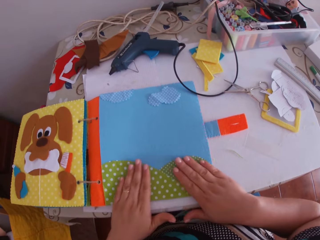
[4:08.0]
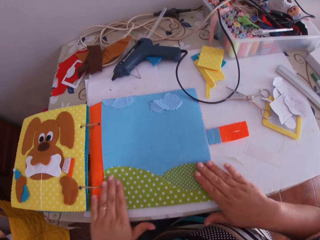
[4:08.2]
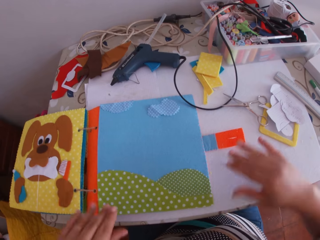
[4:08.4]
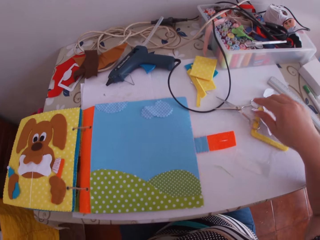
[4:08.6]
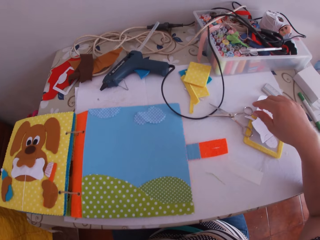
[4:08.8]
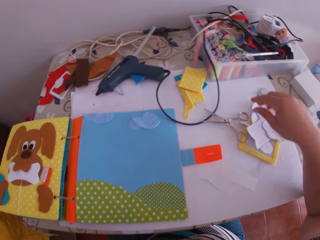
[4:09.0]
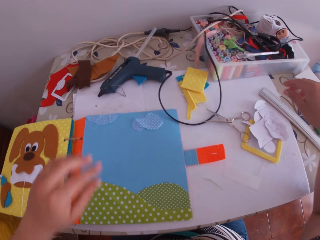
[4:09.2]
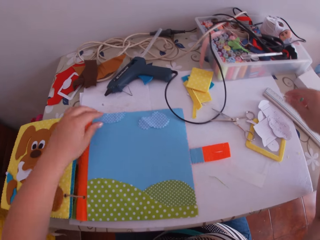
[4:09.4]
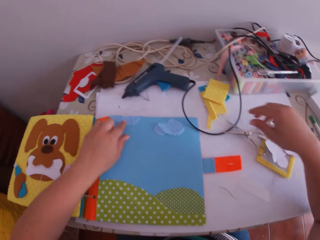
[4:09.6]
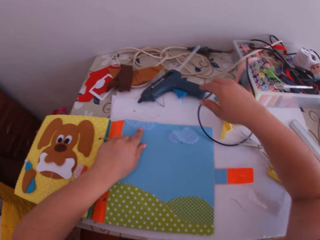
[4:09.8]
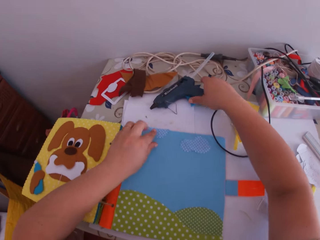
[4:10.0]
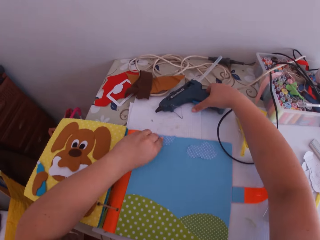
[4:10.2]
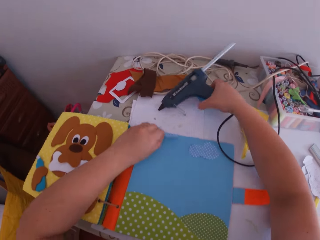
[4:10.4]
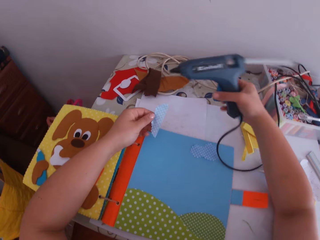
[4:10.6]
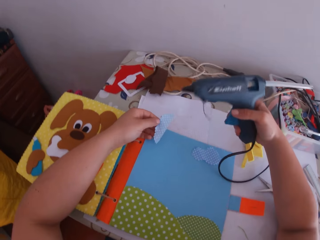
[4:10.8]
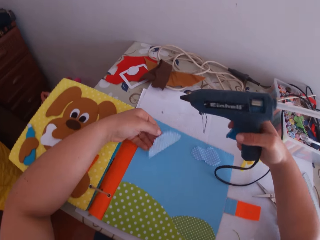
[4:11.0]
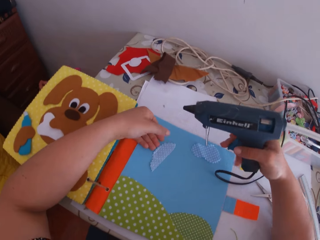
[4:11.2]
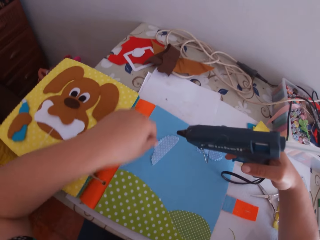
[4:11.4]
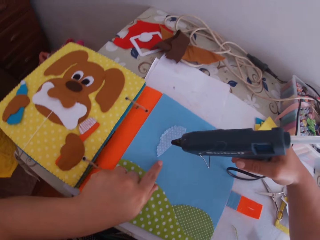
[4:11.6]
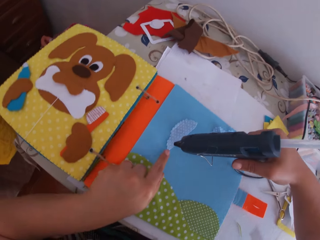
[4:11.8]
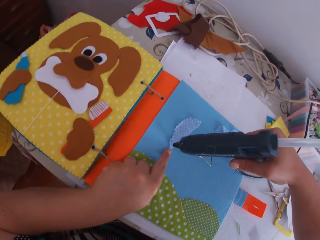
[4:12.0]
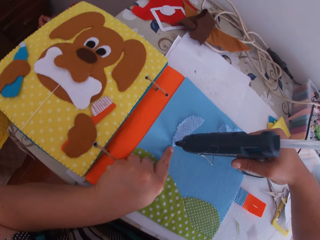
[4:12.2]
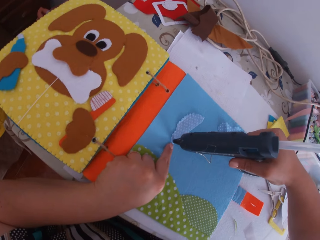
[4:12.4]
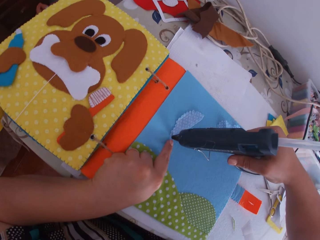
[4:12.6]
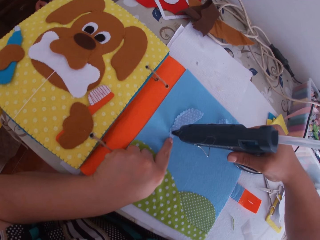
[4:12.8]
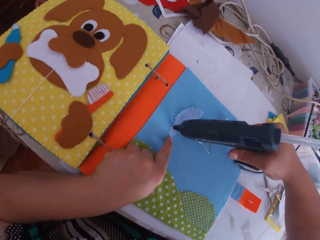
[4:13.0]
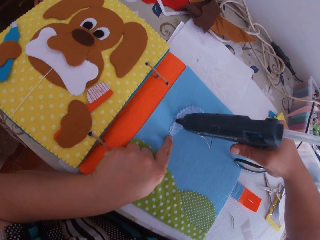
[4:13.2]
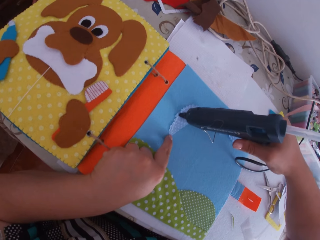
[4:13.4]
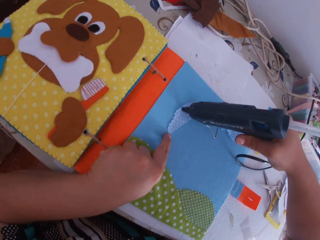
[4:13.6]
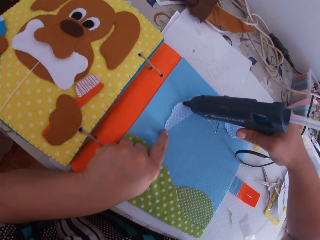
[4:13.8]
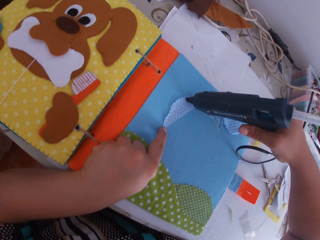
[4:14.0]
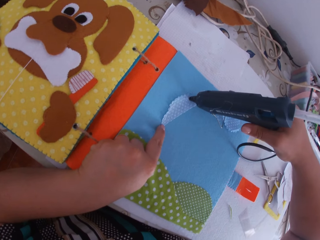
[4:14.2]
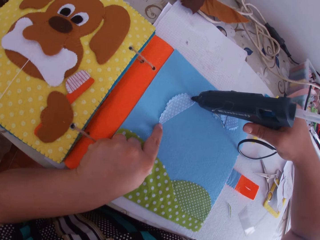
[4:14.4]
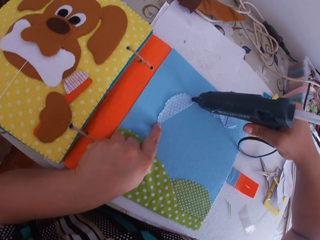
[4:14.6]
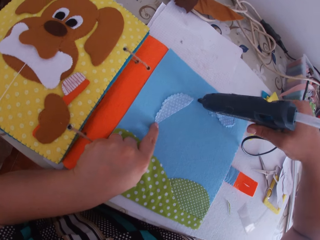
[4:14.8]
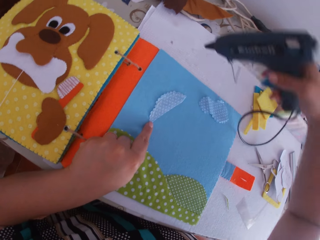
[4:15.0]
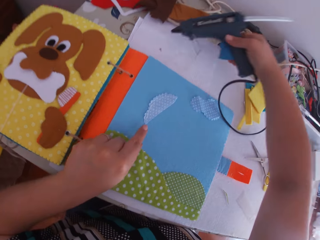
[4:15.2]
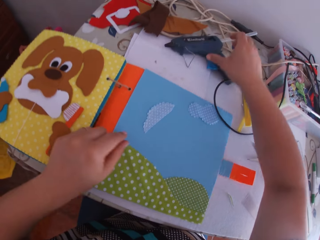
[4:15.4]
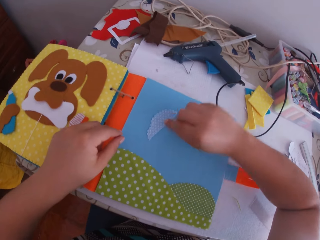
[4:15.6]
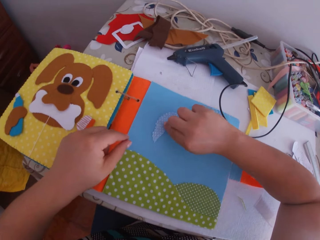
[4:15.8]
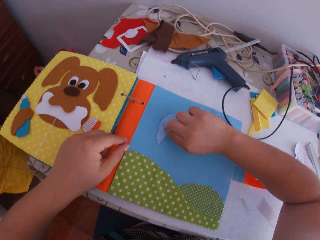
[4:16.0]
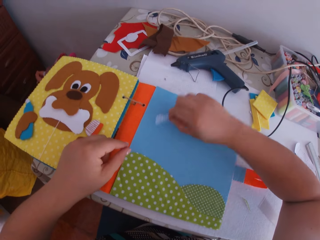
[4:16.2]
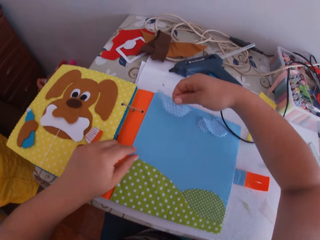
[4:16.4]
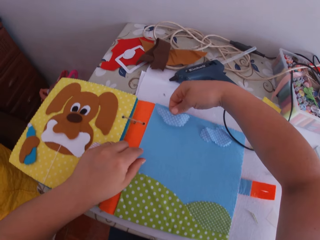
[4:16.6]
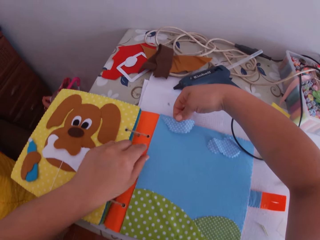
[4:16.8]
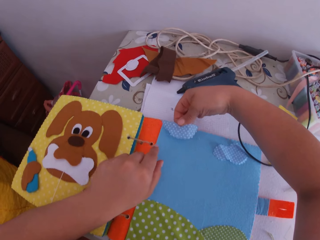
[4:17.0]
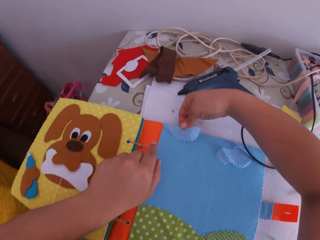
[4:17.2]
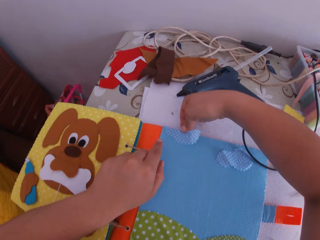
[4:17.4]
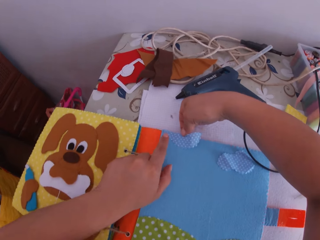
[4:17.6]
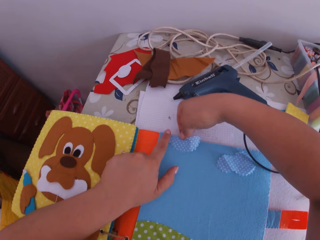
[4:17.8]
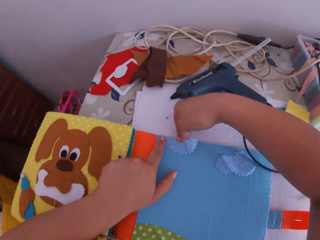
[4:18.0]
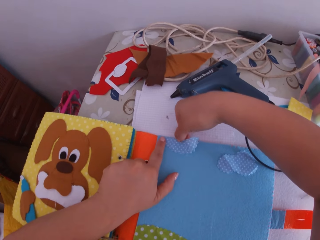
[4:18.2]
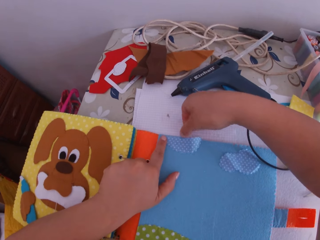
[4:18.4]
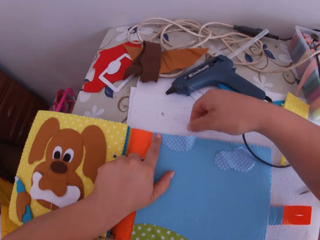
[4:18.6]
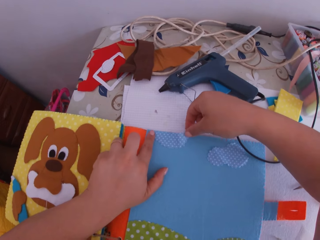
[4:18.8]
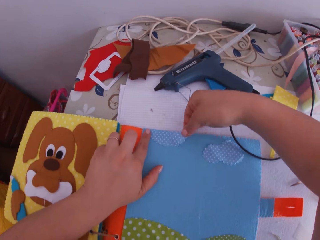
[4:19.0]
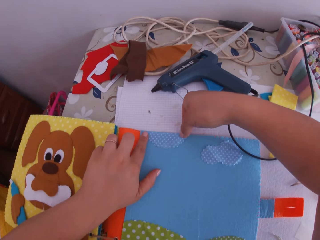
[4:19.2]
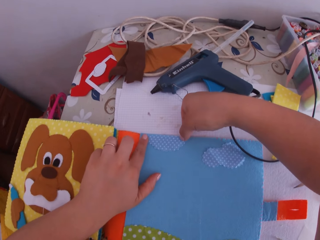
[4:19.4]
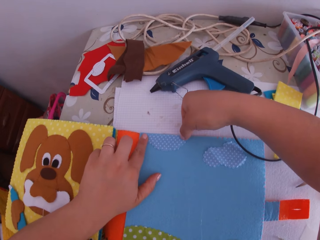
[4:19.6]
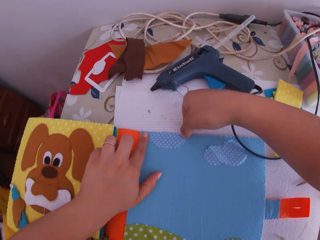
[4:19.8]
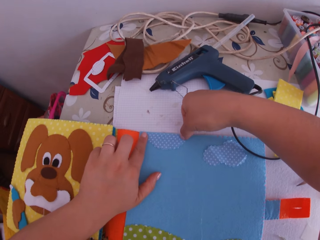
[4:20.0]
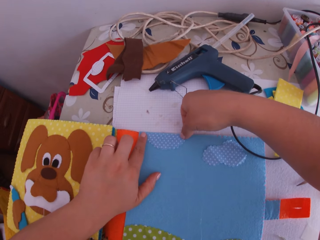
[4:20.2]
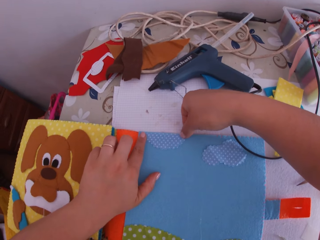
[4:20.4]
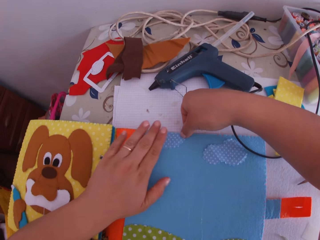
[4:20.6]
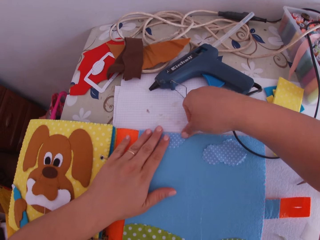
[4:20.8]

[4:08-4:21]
The camera wearer swings a hand. She picks a blue translucent paper or felt material with her left hand. She picks the hot glue gun on the table with her right hand. She drops the felt material. She swings a hand. She places her left index finger on the blue translucent paper. She holds the felt material with the left hand. She applies glue on the translucent paper with the glue gun in her right hand. She swings a hand. She drops the glue gun on the table with her right hand. She swings a hand. She picks the blue translucent paper with her right hand. She places the blue translucent paper on the binder with her right hand. She swings a hand. She drops the felt material. She holds the felt material. She places her left index finger on the blue translucent paper. She swings a hand. She adjusts the blue translucent paper with both hands. She holds the felt material.

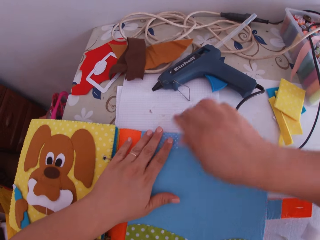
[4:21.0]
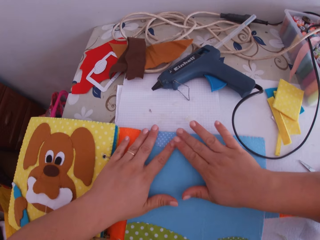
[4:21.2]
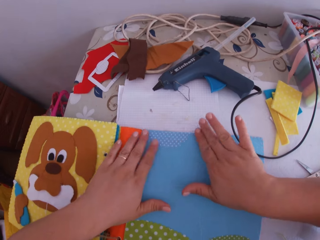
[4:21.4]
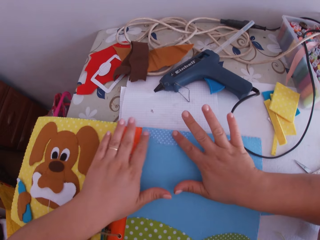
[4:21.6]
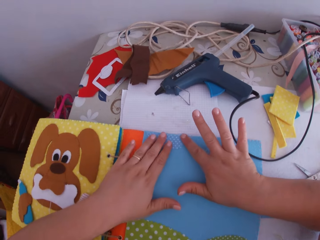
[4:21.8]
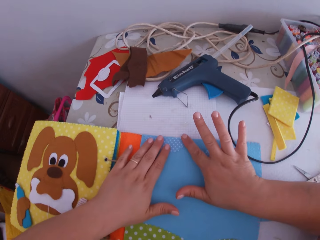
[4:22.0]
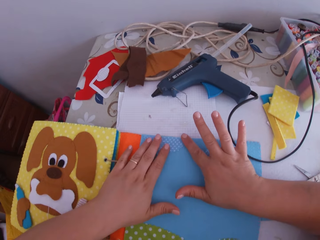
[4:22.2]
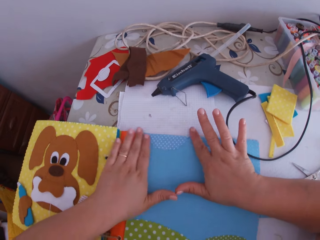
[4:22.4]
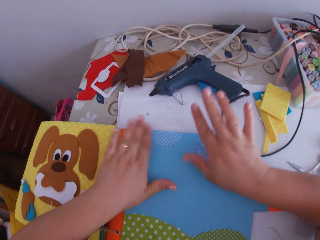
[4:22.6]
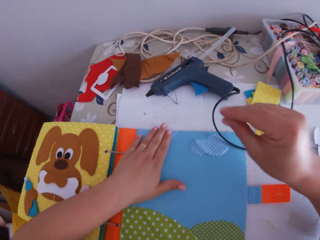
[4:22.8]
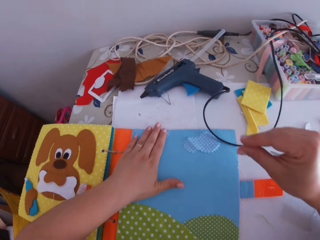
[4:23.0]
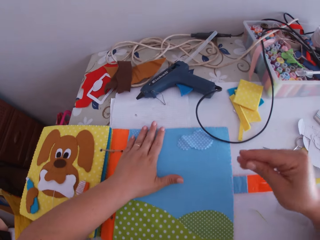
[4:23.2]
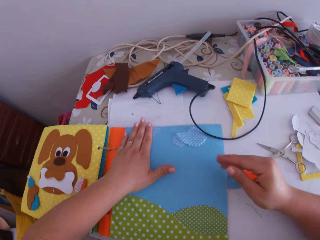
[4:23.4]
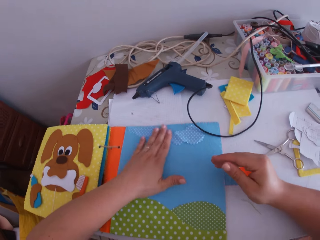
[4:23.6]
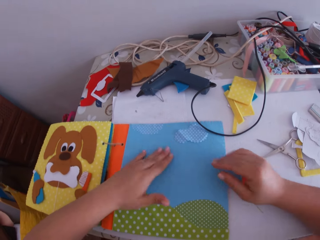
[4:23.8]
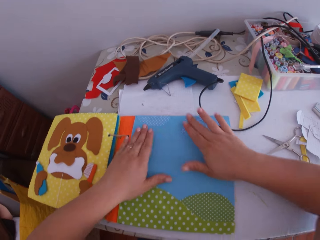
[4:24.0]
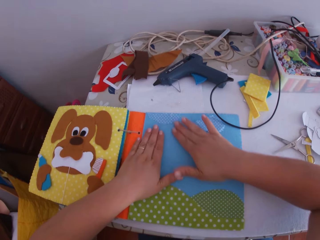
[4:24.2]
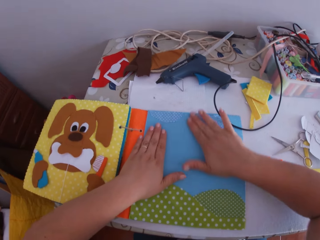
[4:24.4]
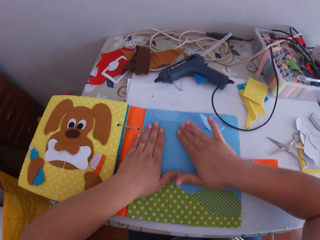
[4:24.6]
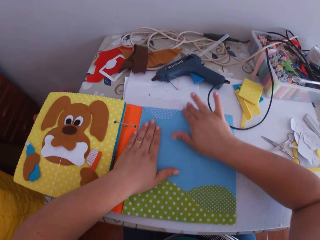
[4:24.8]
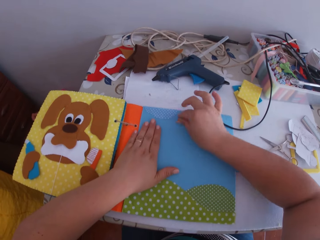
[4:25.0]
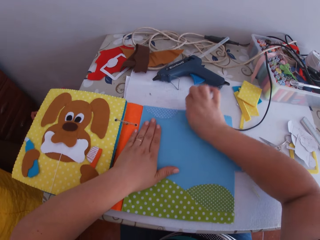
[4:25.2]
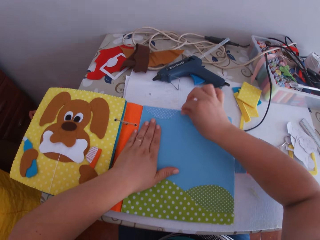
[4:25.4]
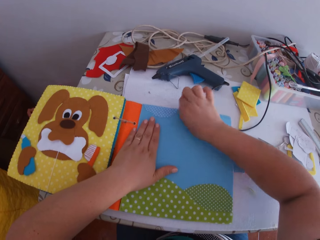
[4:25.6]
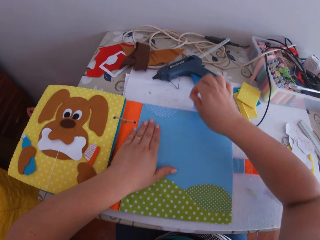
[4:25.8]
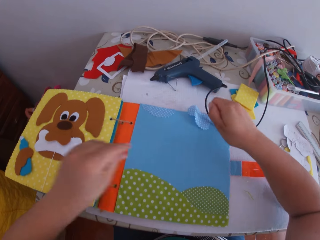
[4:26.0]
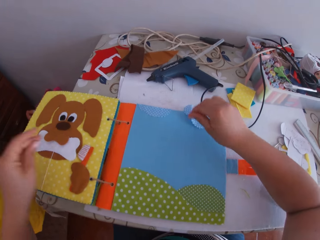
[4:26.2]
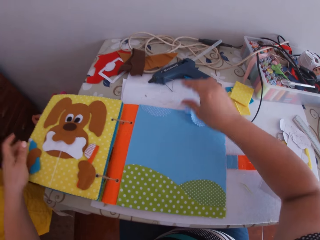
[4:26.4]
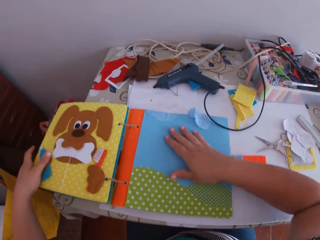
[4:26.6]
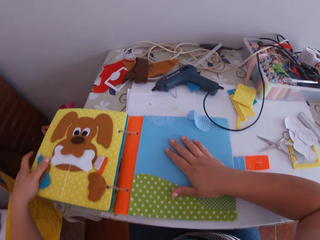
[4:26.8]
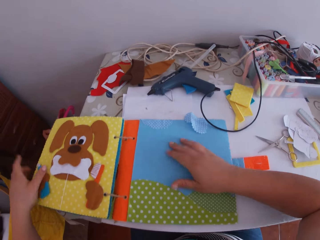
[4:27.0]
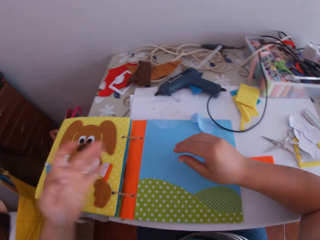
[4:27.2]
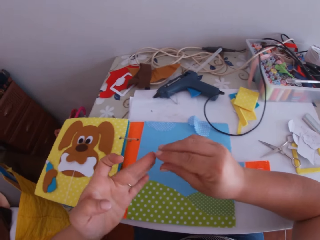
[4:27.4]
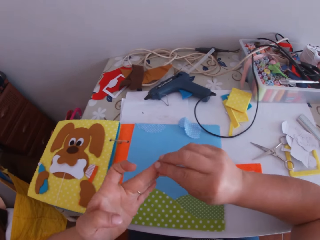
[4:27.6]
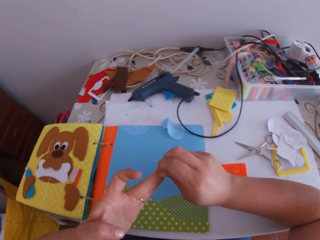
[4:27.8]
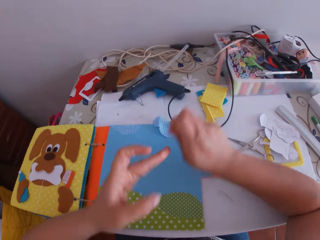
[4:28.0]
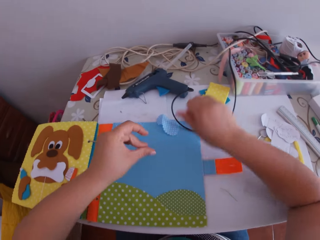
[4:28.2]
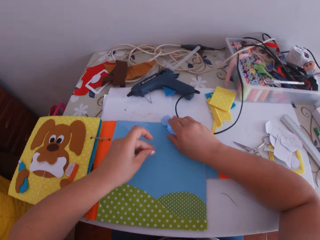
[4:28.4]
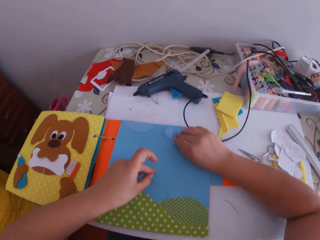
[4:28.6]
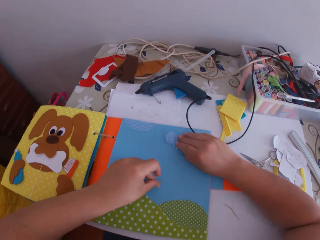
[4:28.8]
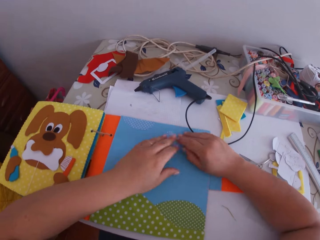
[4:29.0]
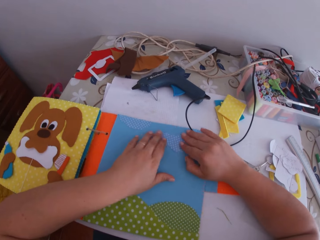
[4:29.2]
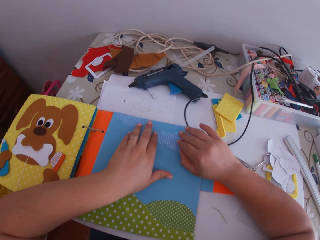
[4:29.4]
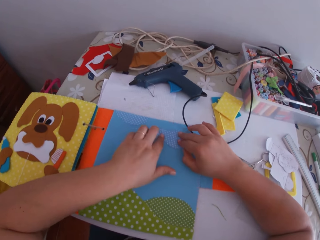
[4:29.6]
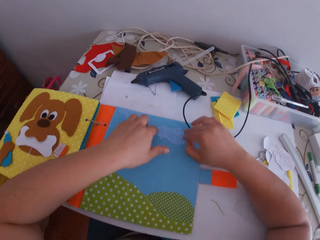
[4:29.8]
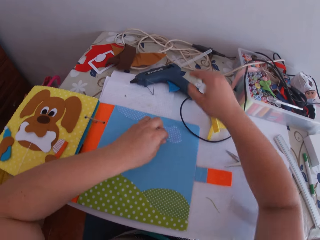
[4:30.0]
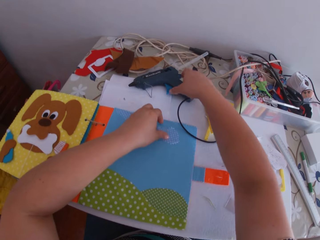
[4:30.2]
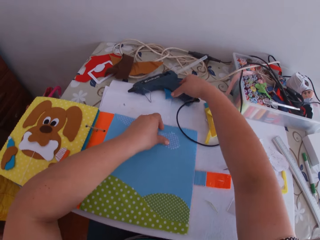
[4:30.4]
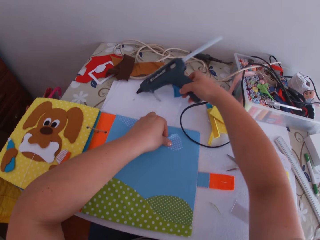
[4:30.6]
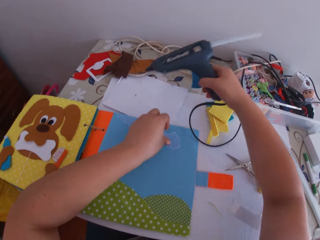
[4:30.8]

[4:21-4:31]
The camera wearer swings a hand. She sticks the felt material. She swings a hand. She wipes the craft book. She swings a hand. She moves the craft book. She swings a hand. She removes glue from her left middle finger with her right fingers. She adjusts the blue translucent paper with her right hand. She touches the felt material. She swings a hand. She picks the hot glue gun on the table with her right hand.
